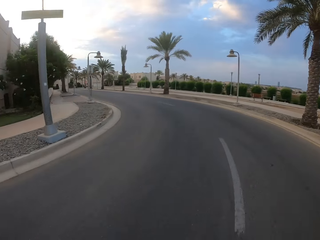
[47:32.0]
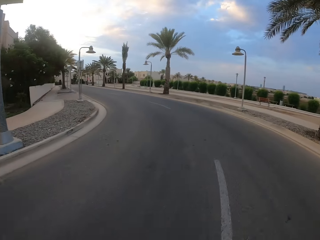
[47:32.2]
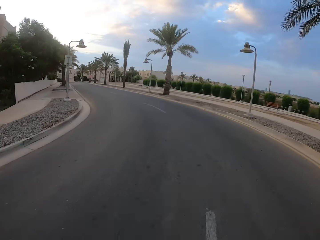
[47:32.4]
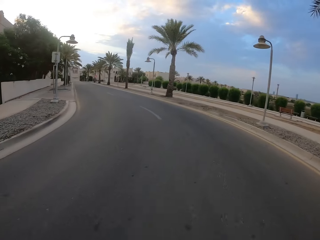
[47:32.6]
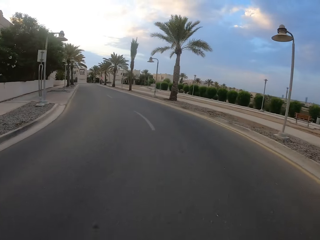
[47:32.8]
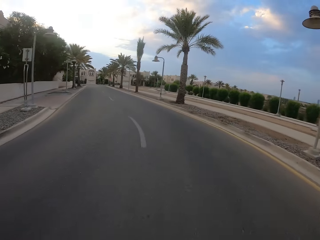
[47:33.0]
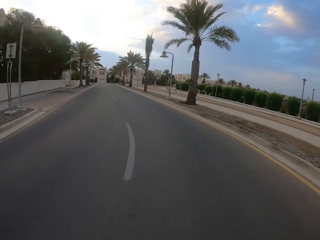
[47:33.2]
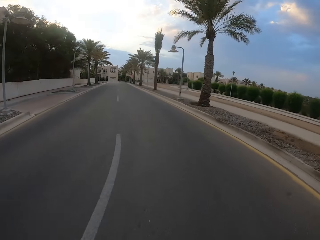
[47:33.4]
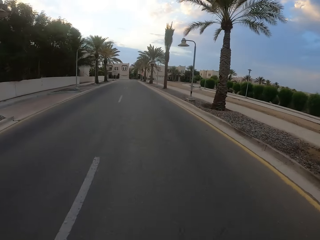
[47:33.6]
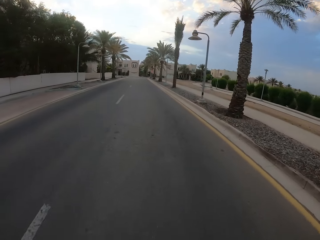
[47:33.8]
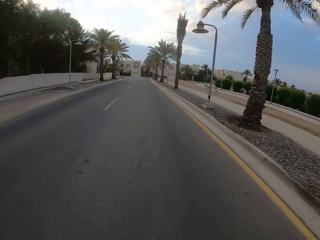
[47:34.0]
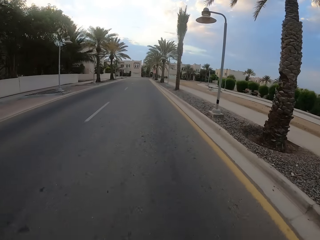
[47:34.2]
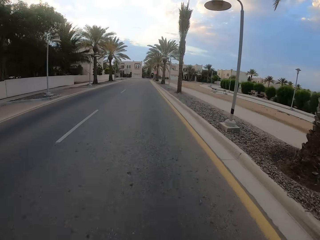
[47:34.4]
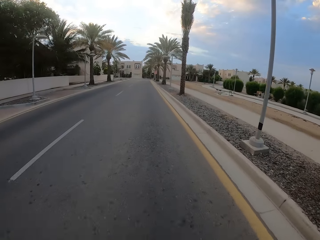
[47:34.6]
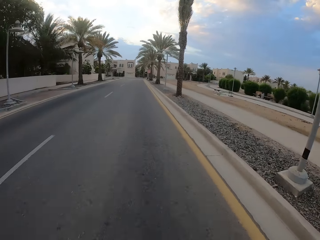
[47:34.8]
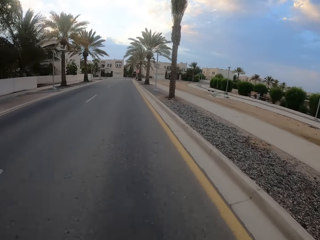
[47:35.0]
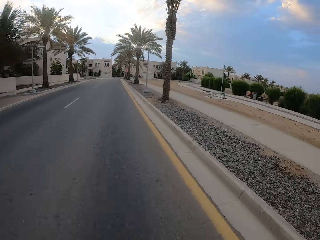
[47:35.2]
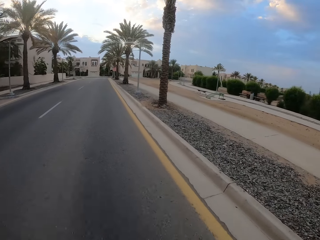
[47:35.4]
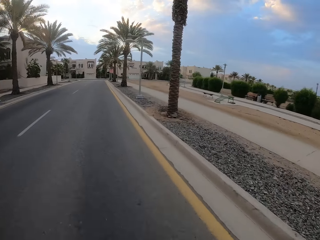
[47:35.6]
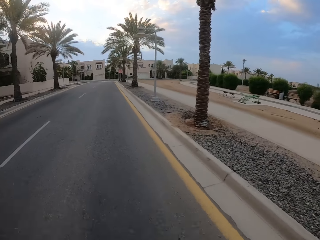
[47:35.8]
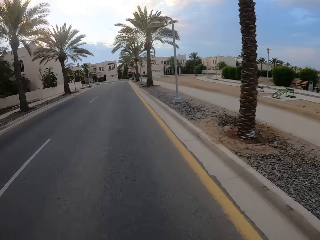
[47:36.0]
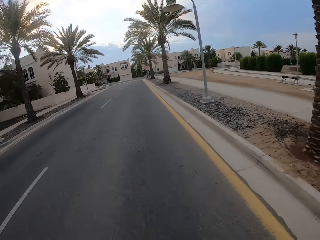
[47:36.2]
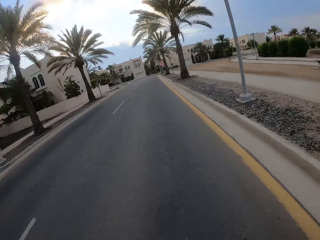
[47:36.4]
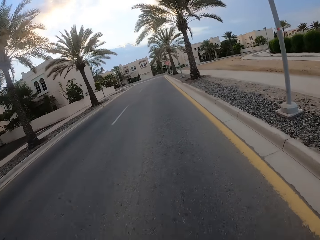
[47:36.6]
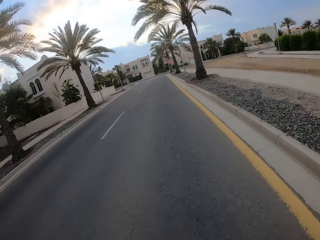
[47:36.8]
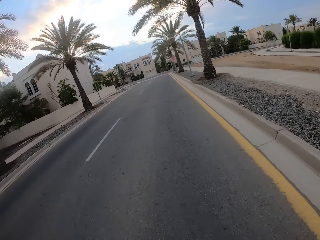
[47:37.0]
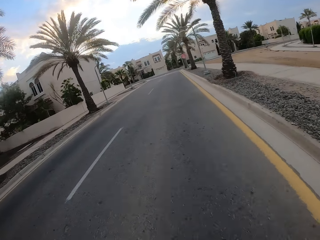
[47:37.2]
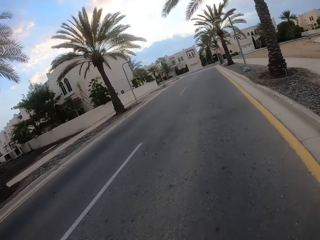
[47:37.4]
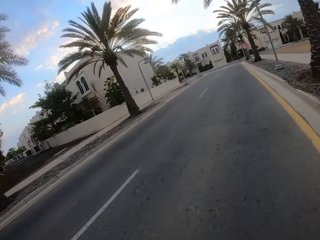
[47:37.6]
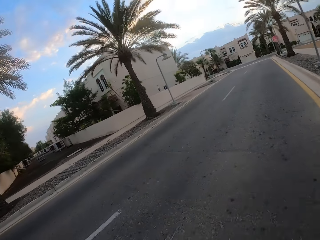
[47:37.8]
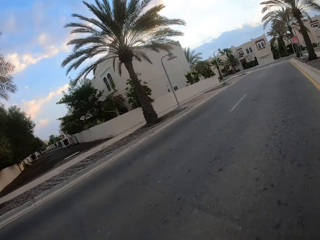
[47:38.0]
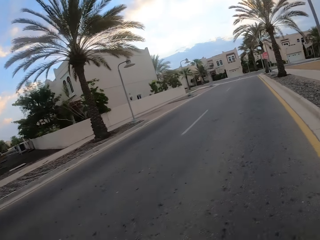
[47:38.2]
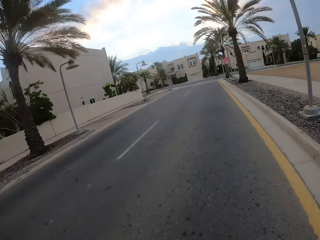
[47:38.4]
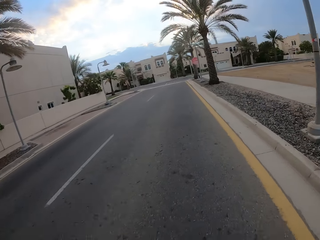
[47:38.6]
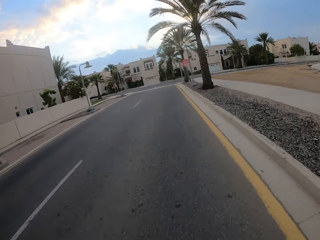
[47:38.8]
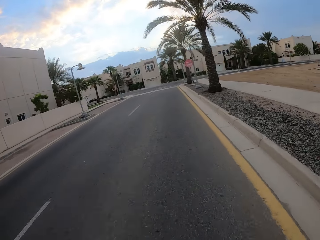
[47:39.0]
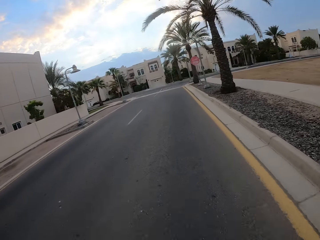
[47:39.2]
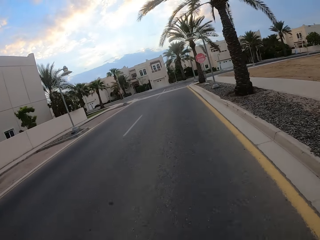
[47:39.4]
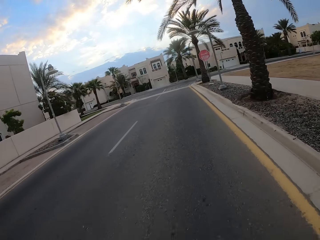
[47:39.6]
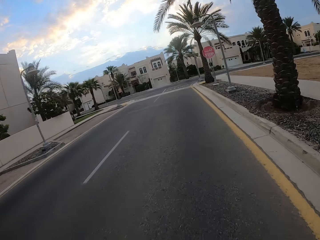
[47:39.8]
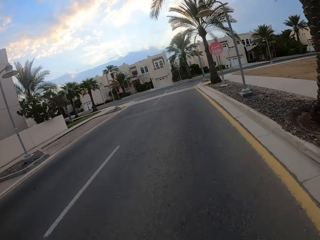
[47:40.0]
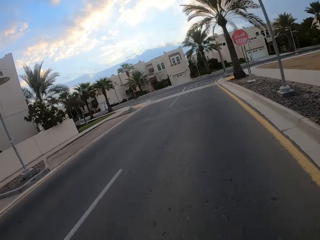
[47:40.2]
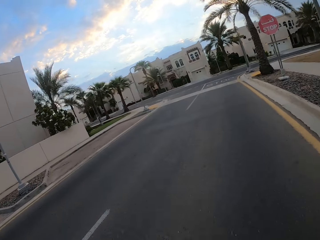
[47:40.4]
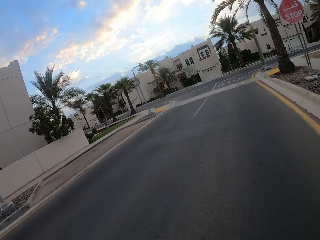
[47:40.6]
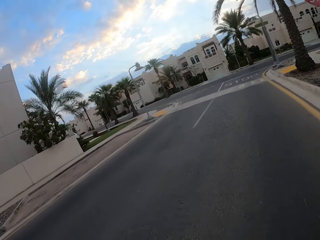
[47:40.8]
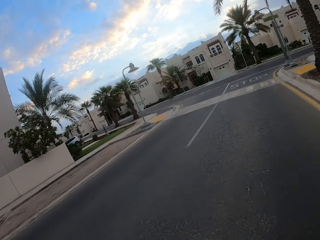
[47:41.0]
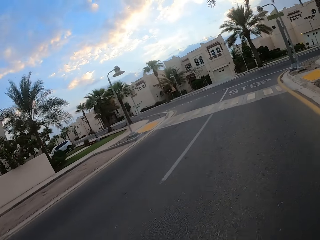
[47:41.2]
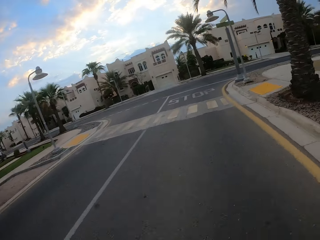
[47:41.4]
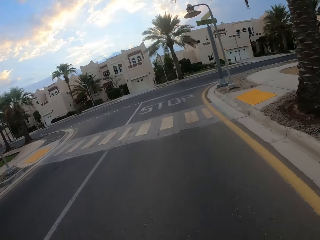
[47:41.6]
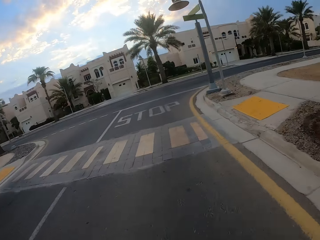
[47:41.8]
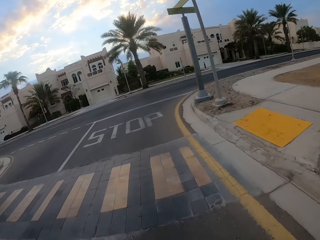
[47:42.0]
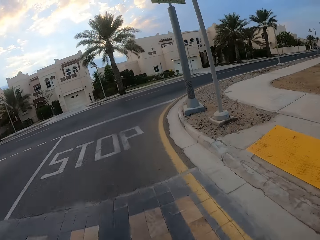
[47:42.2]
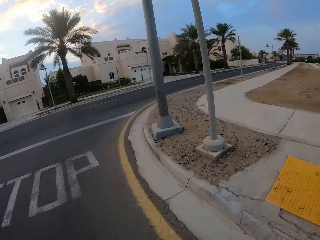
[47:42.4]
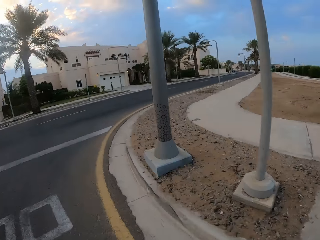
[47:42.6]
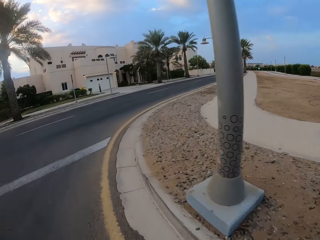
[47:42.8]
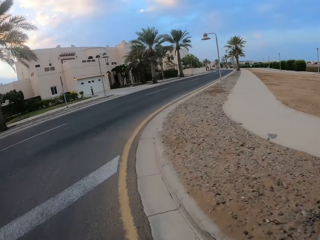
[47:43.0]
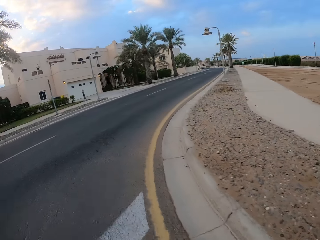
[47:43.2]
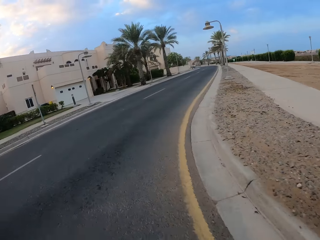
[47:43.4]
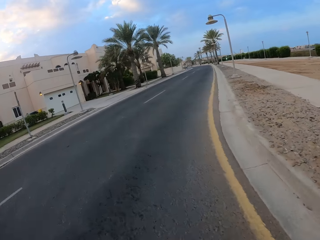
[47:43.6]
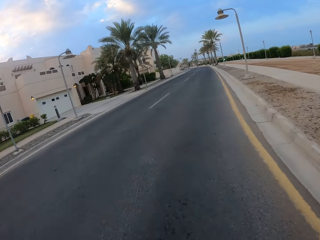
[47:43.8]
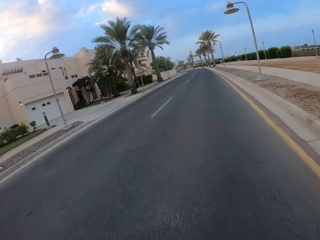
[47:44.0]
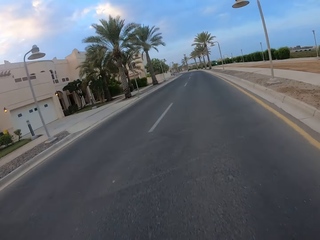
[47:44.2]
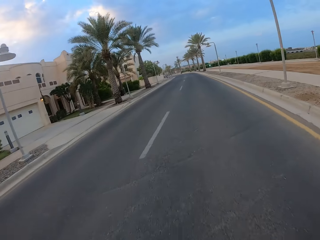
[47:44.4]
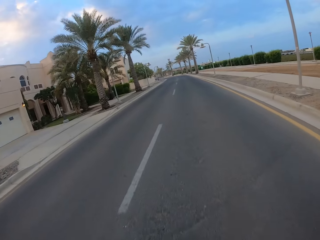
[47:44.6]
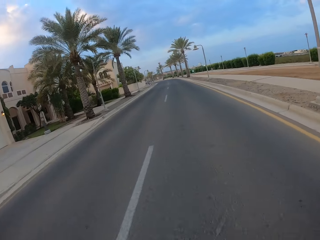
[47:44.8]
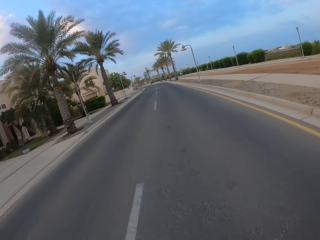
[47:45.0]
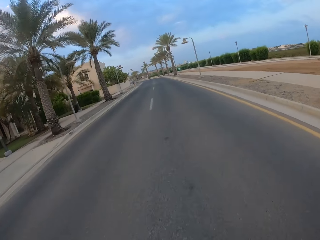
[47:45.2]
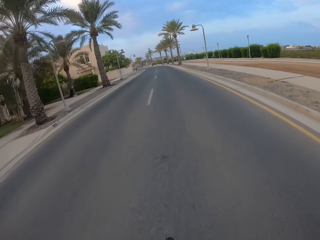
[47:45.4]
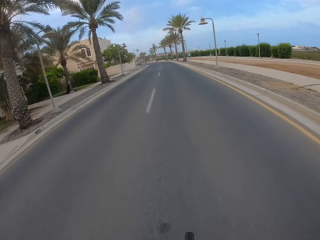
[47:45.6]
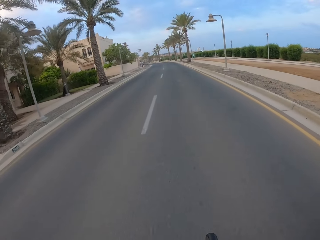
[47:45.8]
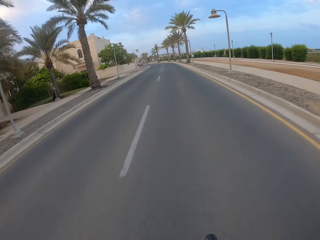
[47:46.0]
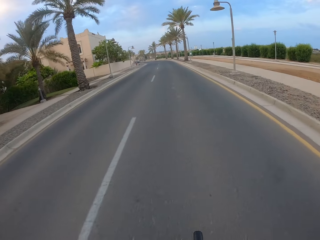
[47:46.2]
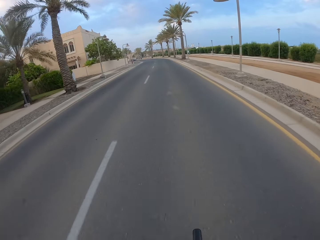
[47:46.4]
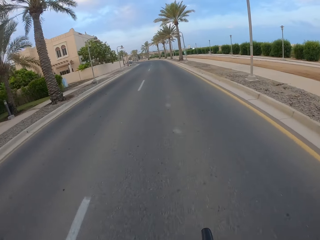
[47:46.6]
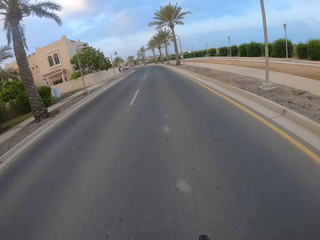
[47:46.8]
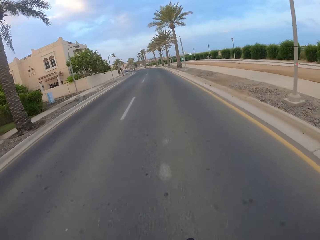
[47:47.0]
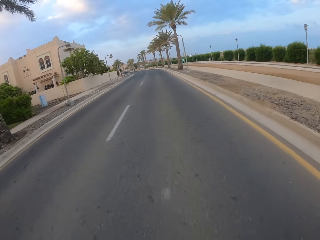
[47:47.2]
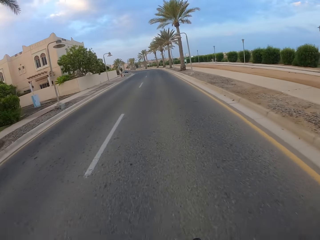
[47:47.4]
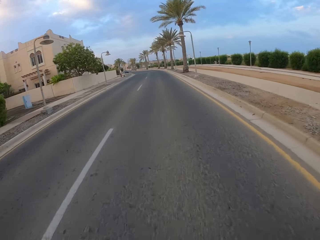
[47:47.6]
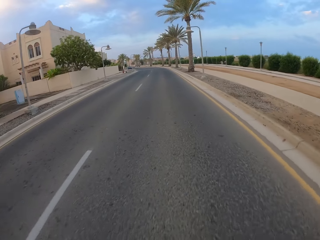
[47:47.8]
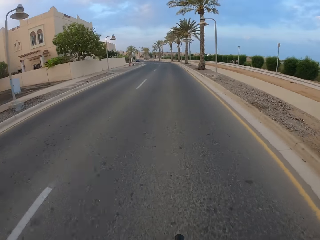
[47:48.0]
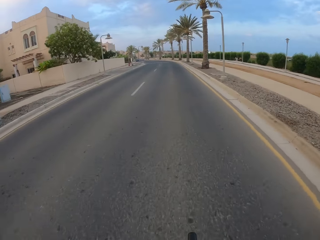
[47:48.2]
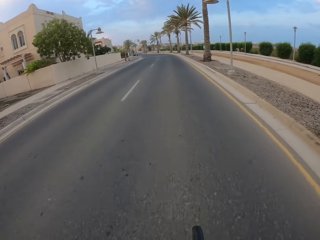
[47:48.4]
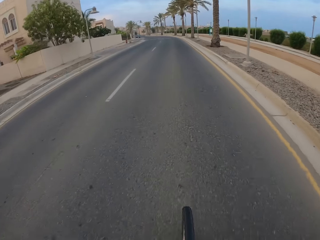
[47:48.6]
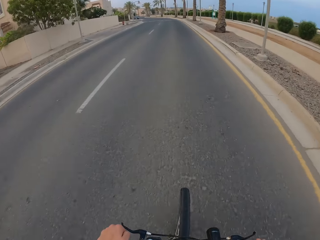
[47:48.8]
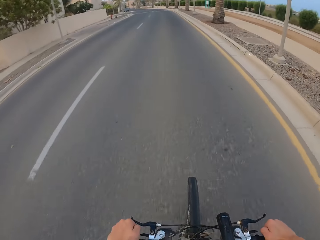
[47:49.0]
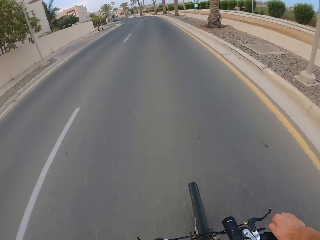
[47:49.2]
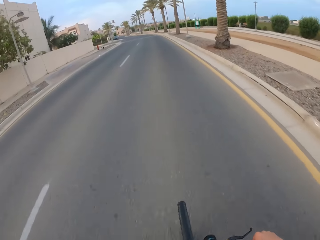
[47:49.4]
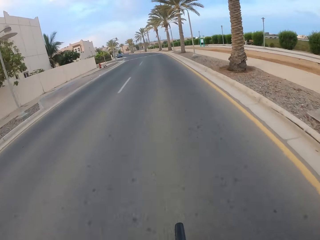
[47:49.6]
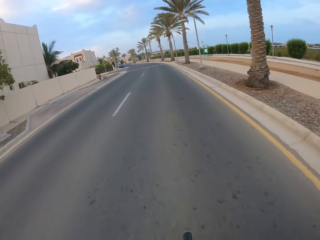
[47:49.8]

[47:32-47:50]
The camera wearer turns right. They cycle on the road.
